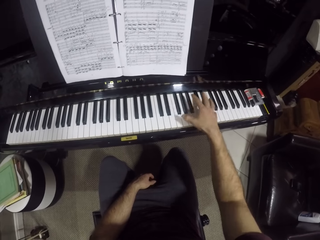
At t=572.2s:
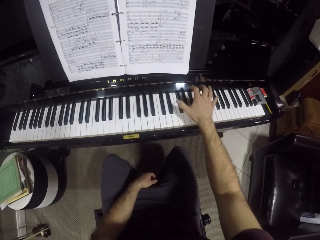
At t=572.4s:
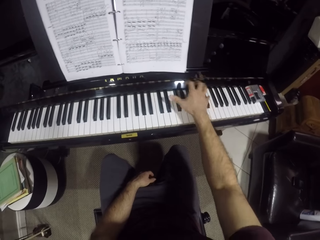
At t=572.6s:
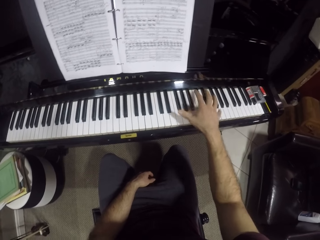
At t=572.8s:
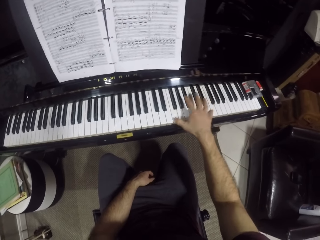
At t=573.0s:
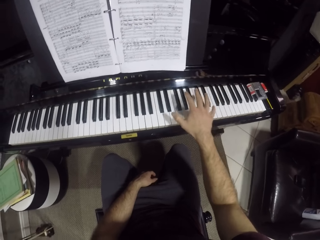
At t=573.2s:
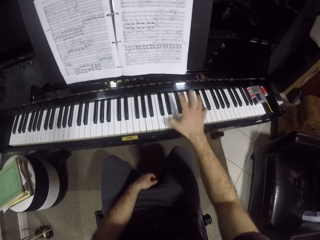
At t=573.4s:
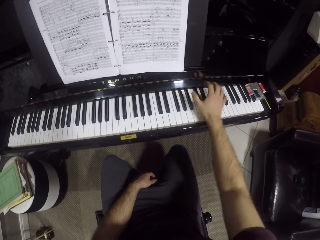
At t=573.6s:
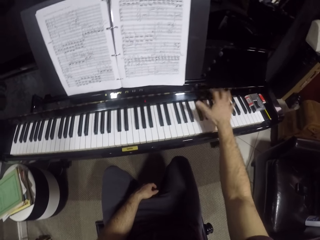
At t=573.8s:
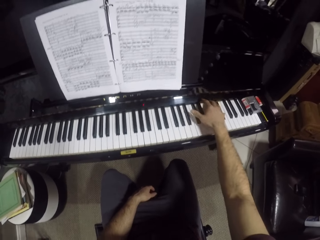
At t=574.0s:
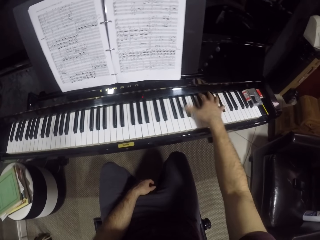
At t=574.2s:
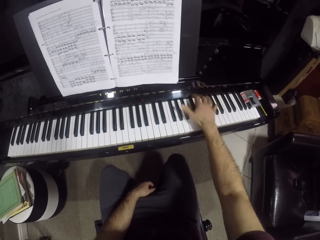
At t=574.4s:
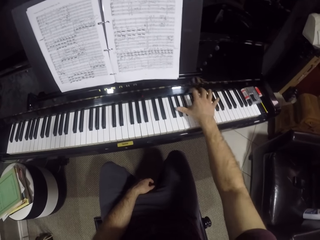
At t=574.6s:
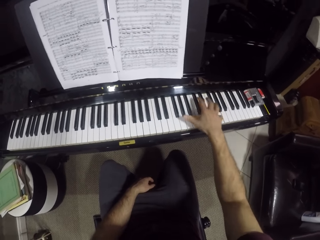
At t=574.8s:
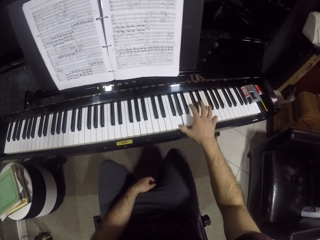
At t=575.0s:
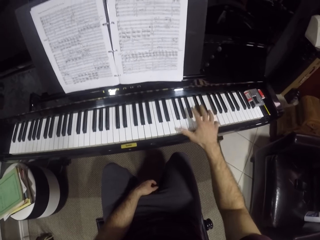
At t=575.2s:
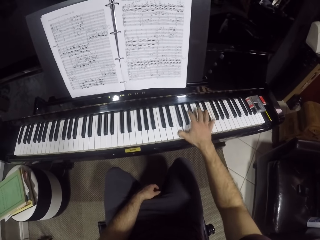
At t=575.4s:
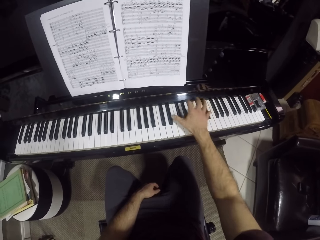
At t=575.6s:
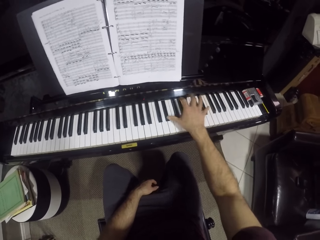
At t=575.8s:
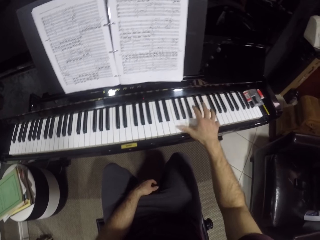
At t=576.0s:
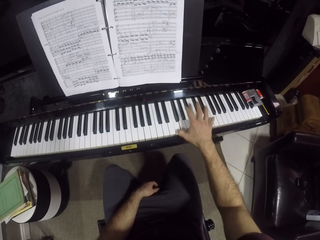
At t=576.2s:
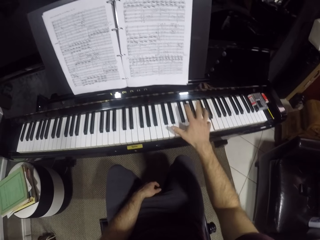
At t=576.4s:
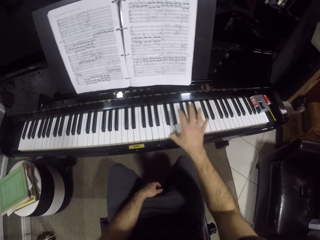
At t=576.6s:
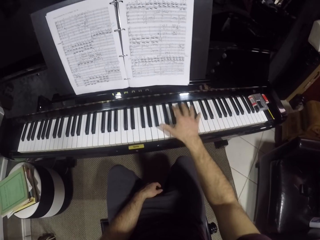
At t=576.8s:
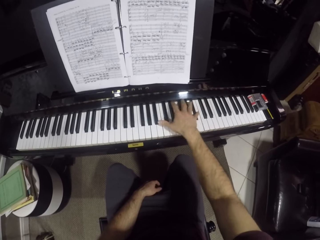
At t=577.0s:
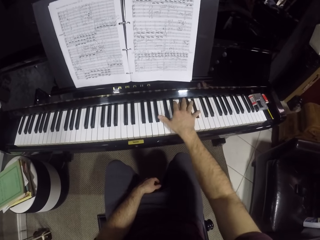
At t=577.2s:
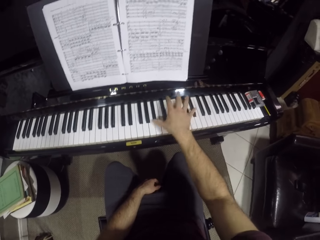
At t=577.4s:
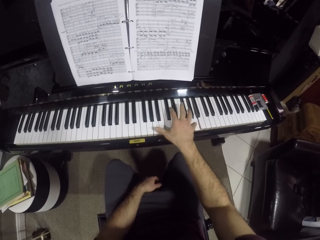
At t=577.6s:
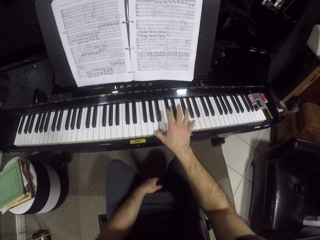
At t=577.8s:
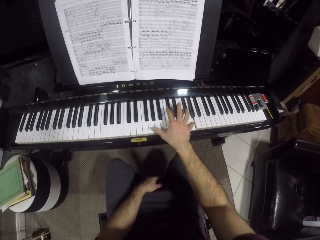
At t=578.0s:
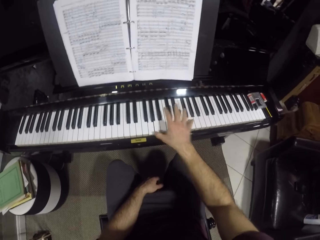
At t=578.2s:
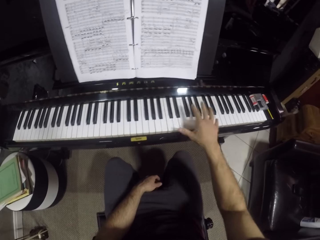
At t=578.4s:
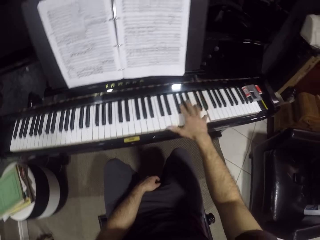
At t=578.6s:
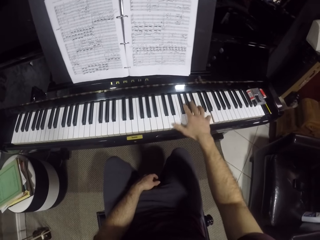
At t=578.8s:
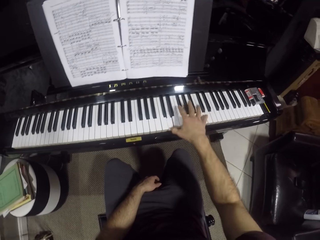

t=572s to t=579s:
The camera wearer lifts up the right hand to the face repeatedly.

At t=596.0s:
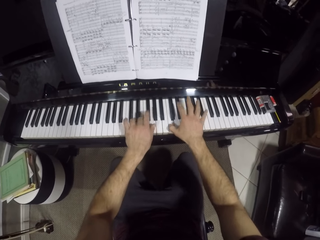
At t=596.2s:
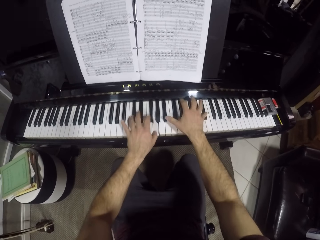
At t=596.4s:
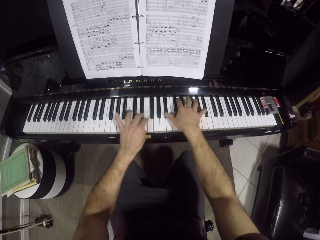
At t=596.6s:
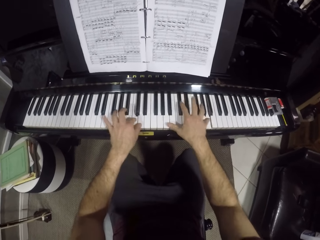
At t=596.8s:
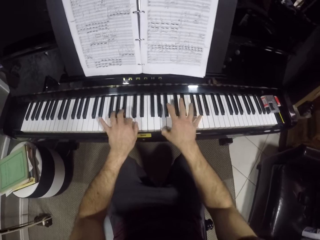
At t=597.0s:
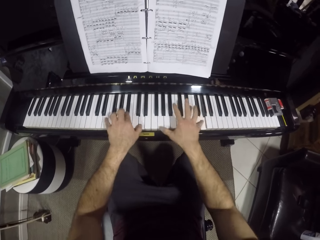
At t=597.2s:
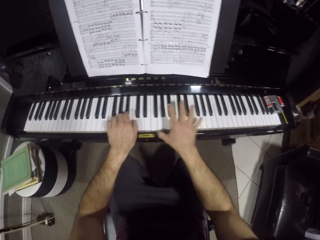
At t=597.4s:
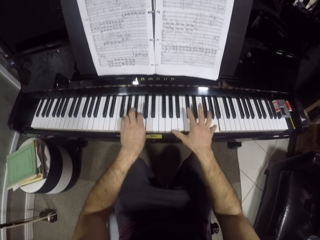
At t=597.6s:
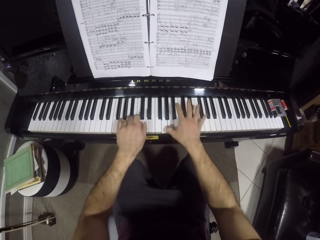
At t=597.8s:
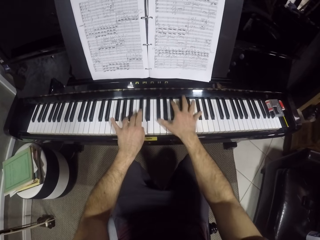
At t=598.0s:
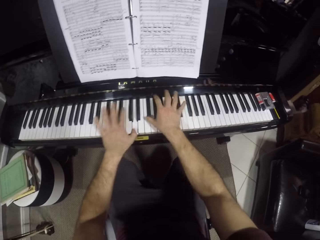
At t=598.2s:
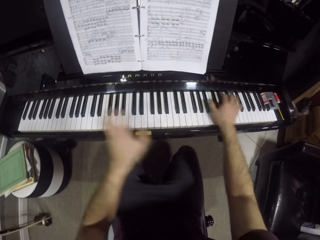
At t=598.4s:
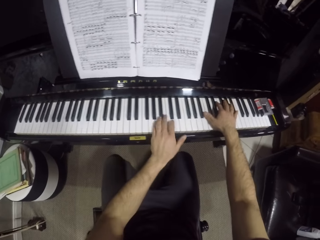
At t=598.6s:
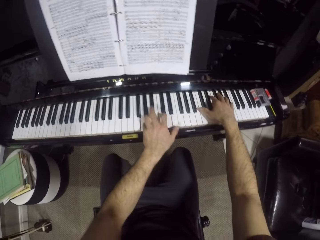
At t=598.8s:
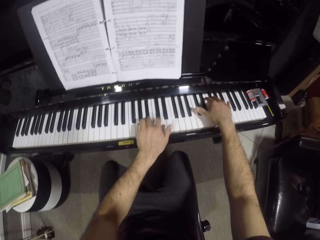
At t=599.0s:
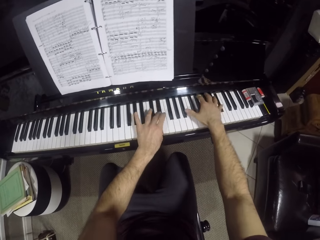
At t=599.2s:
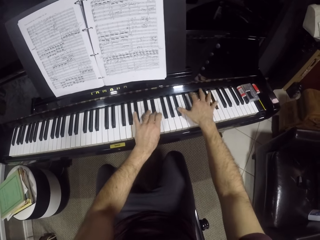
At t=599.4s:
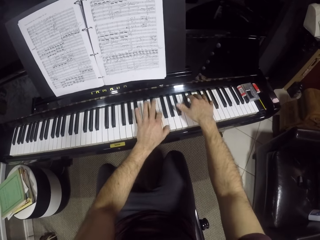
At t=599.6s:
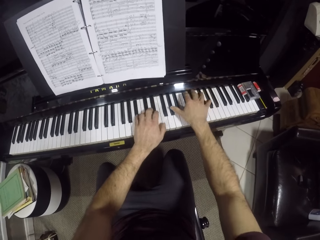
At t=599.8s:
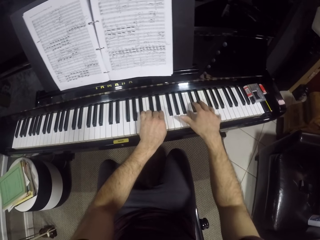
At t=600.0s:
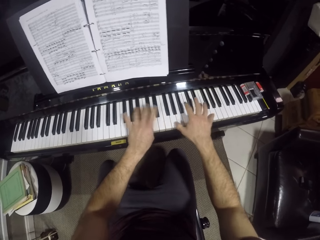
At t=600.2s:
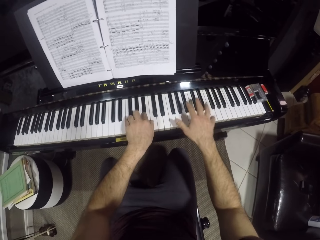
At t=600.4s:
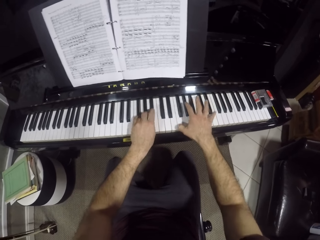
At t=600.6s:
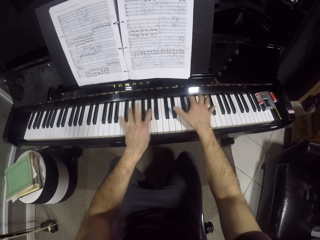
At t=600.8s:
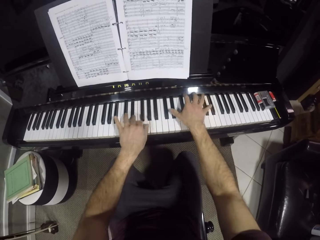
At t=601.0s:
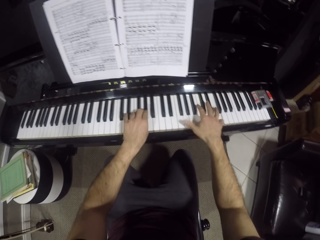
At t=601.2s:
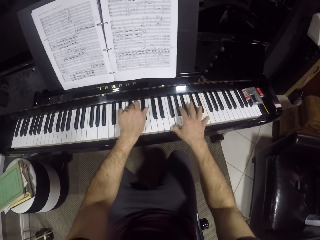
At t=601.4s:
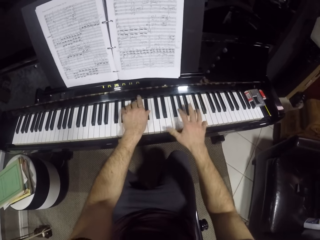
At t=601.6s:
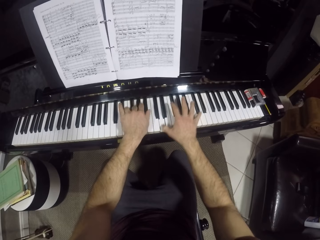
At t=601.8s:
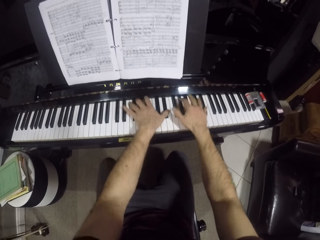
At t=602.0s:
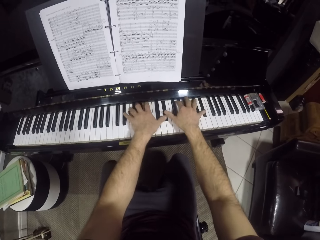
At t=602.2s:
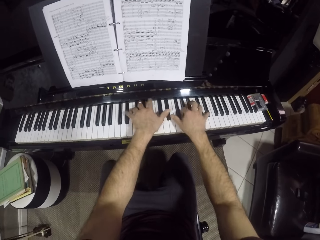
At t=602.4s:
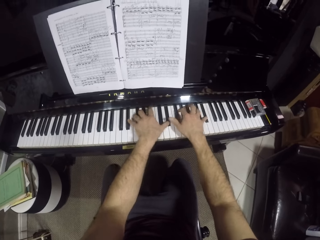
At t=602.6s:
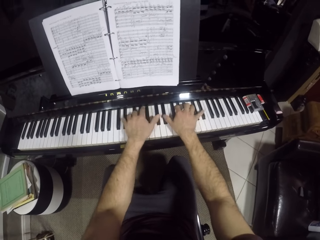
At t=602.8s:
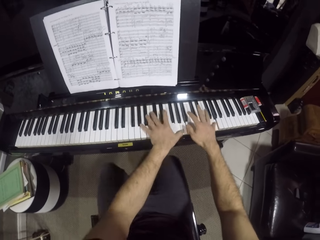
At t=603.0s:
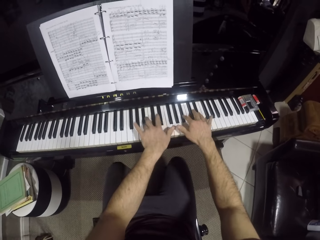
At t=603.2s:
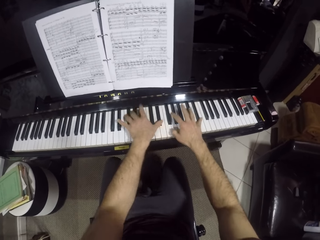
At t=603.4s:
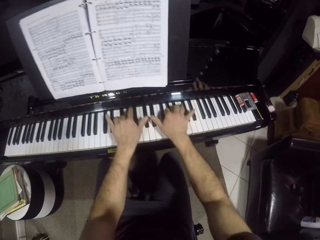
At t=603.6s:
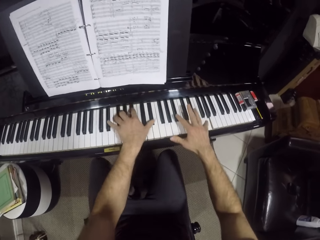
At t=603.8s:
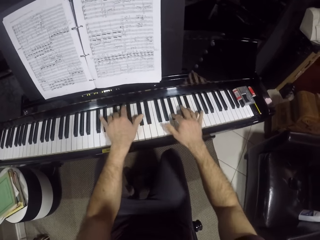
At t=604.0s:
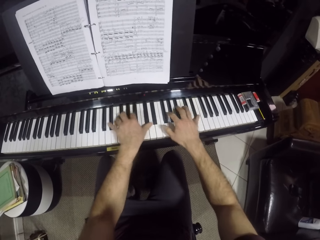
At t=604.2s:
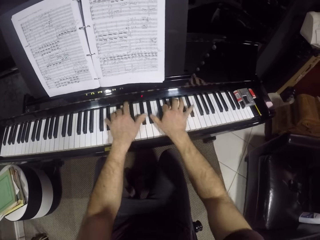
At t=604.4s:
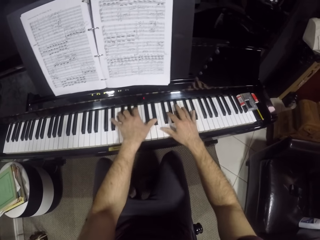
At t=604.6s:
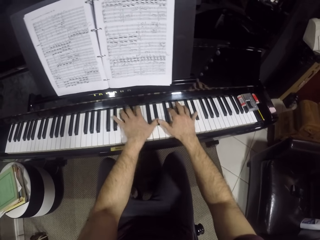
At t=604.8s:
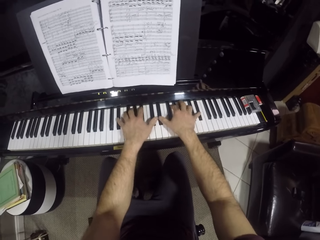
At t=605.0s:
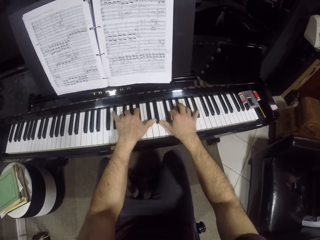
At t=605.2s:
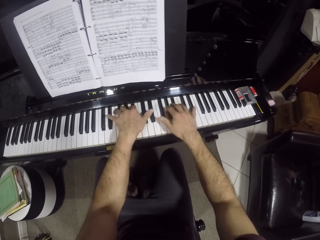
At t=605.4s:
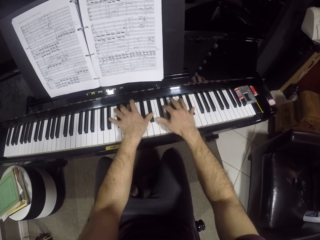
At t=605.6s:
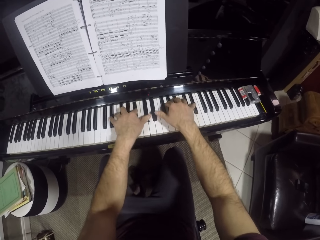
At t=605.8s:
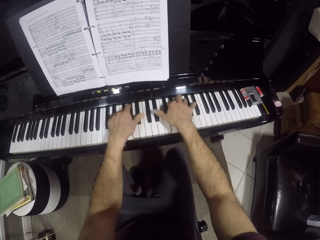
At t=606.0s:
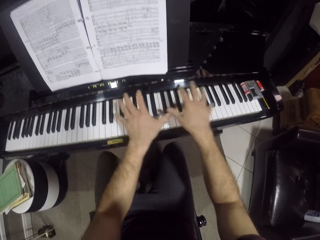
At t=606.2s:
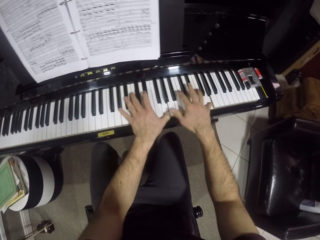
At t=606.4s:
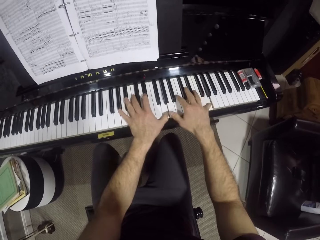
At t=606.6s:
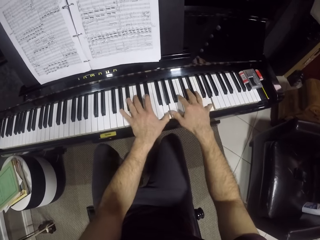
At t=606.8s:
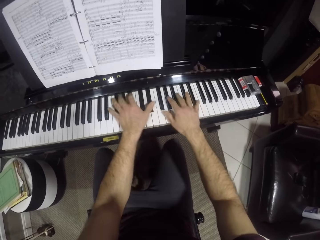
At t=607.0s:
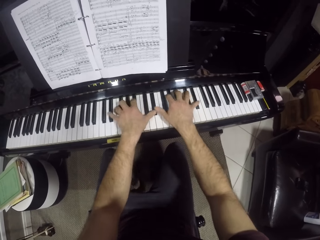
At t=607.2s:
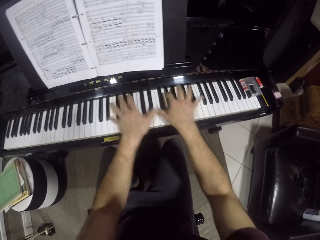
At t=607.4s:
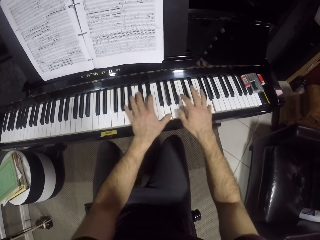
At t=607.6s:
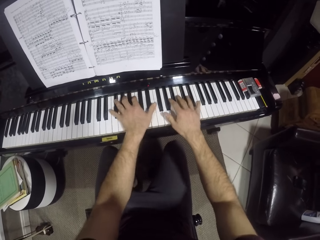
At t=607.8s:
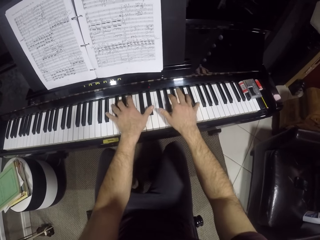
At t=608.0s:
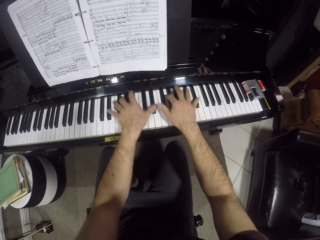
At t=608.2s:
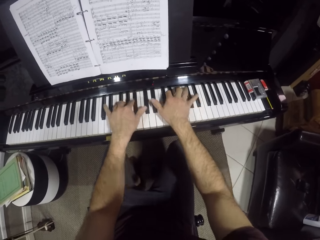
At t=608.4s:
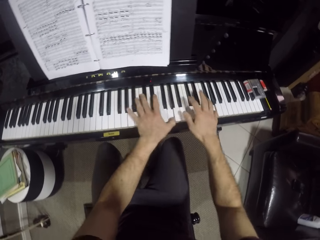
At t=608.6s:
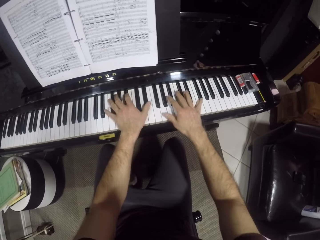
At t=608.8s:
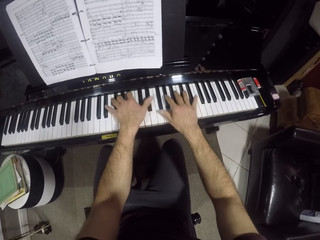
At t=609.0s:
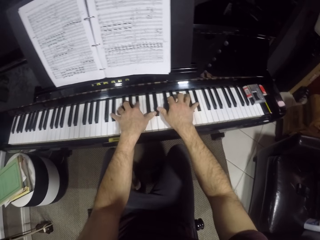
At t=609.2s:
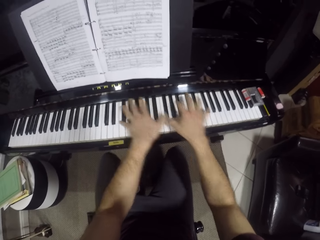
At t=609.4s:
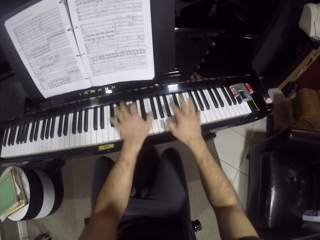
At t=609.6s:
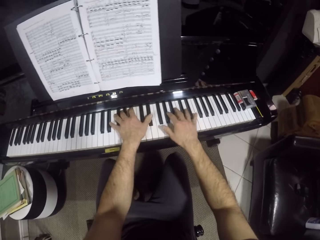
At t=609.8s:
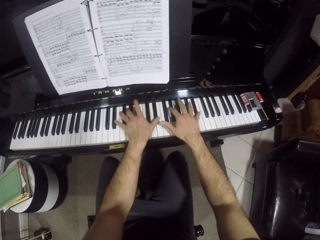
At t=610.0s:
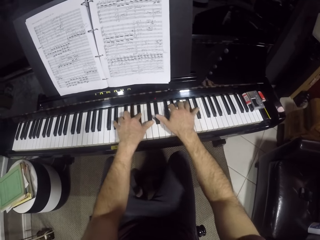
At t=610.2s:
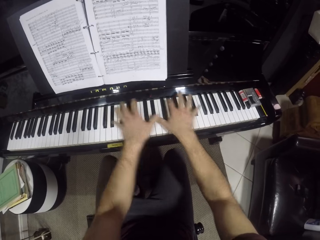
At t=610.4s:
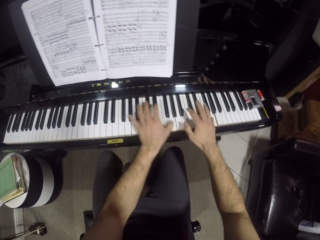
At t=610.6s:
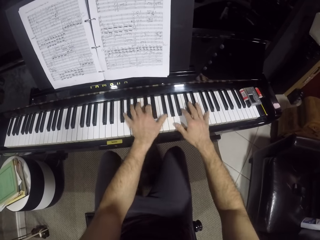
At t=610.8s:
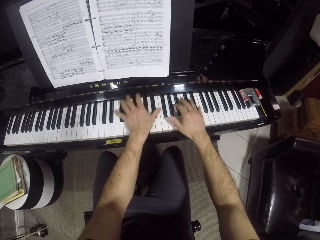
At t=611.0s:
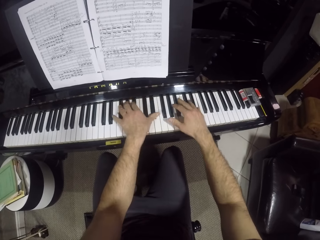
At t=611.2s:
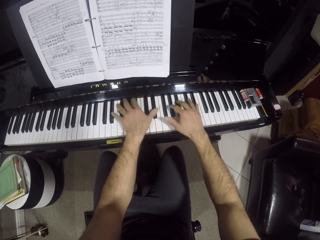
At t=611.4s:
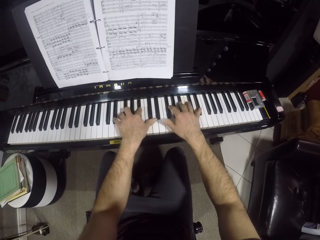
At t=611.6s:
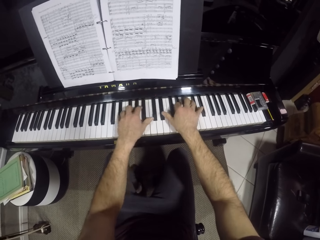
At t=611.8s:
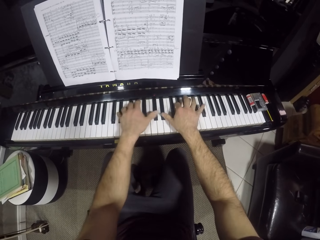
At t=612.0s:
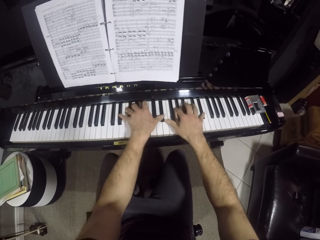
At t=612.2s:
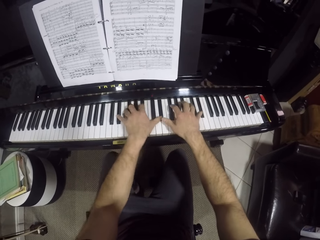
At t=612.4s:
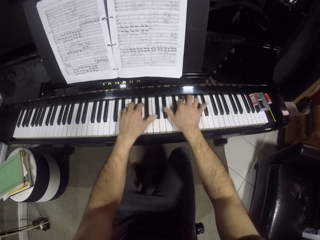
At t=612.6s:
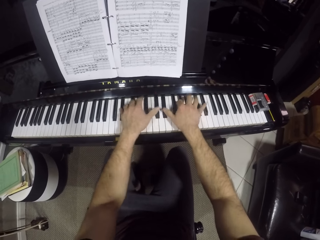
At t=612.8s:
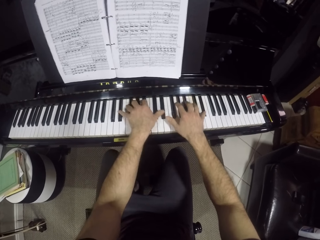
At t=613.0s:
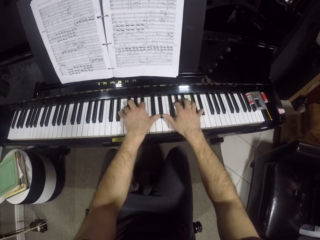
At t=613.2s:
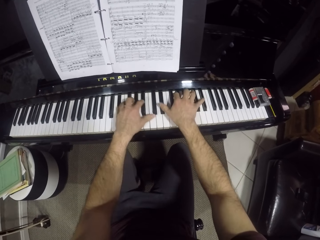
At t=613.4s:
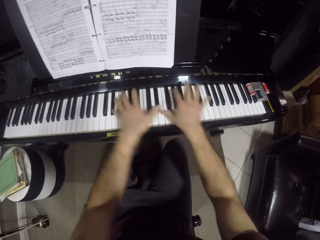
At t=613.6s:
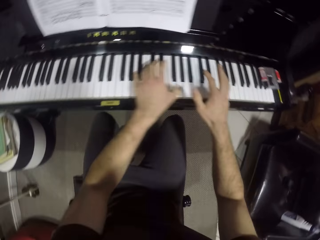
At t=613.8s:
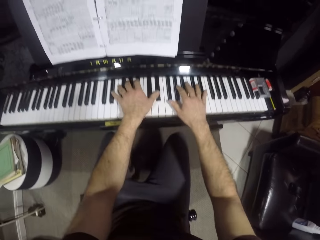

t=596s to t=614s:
The camera wearer presses the keys with both hands repeatedly.
